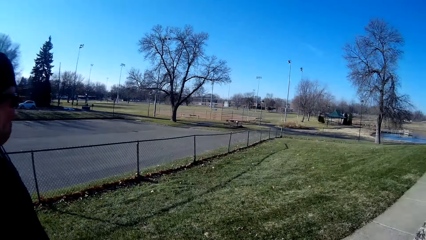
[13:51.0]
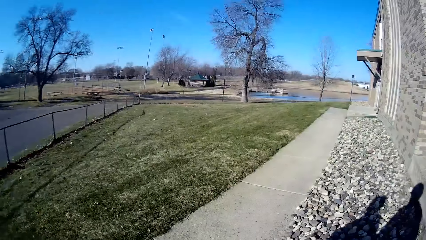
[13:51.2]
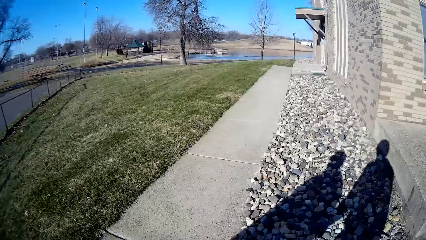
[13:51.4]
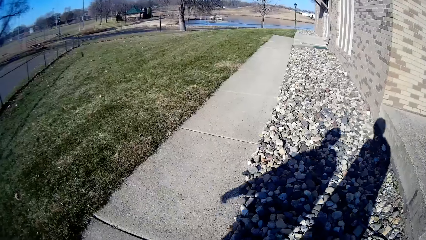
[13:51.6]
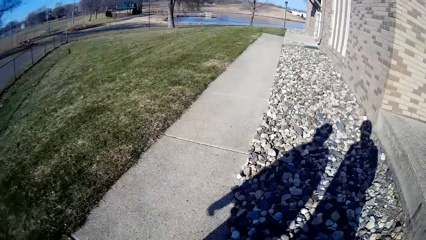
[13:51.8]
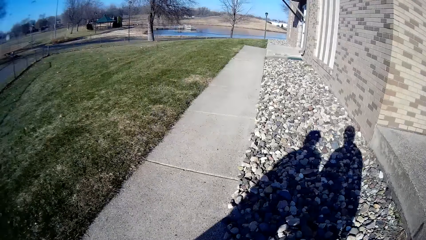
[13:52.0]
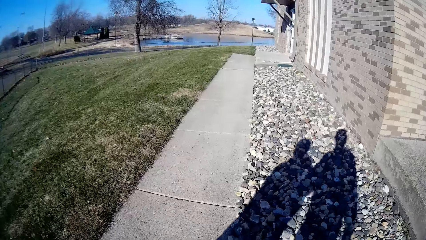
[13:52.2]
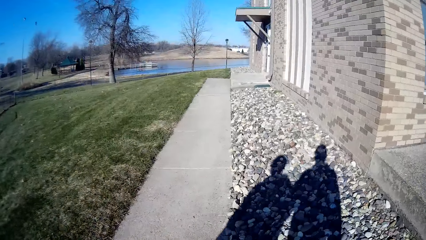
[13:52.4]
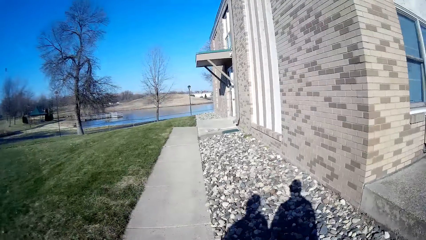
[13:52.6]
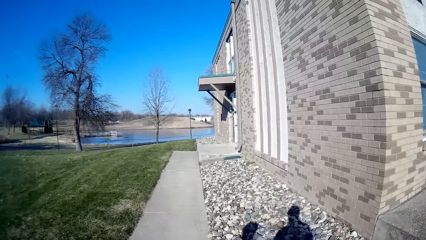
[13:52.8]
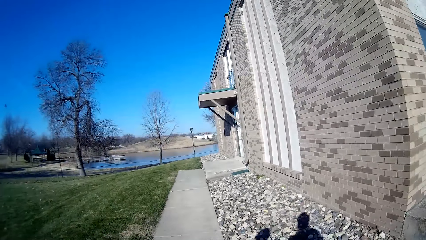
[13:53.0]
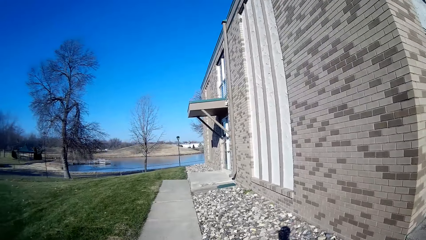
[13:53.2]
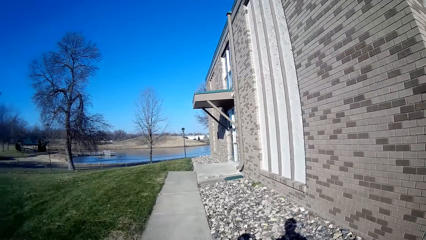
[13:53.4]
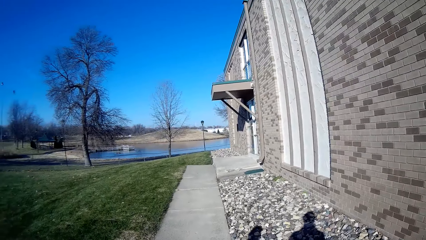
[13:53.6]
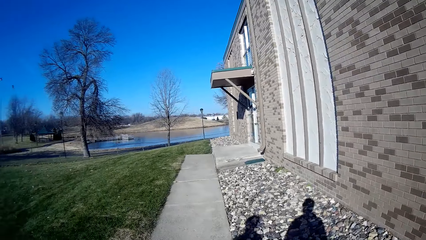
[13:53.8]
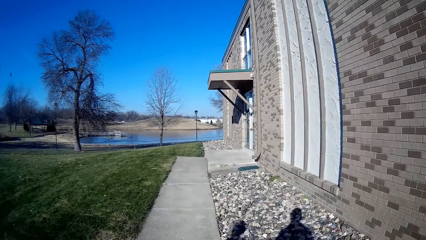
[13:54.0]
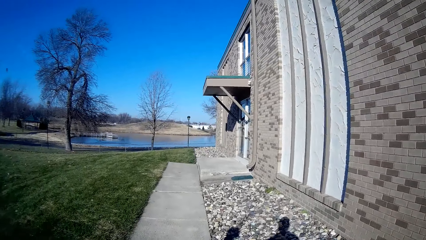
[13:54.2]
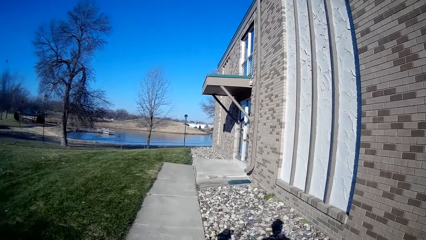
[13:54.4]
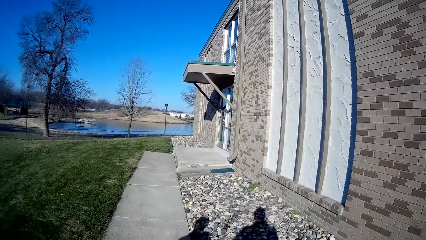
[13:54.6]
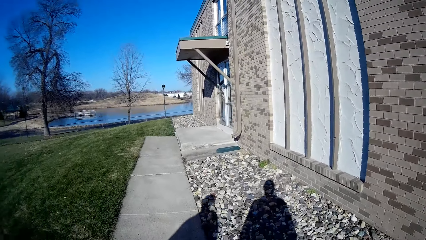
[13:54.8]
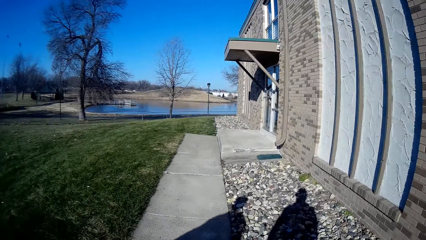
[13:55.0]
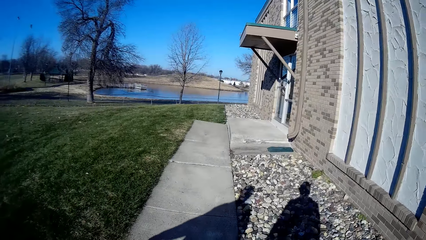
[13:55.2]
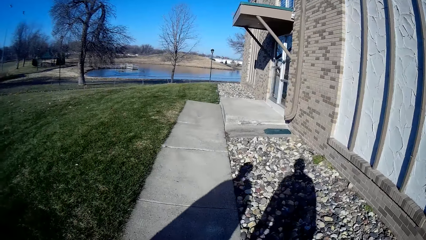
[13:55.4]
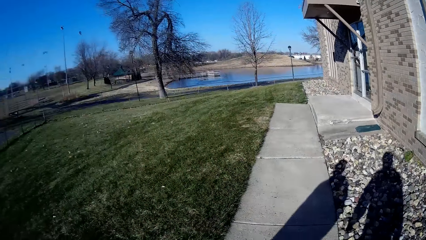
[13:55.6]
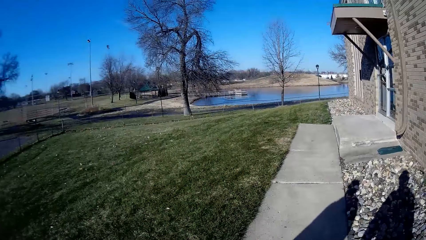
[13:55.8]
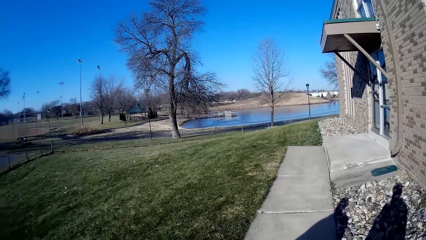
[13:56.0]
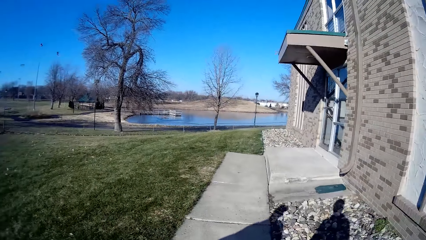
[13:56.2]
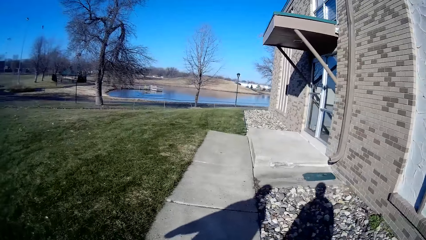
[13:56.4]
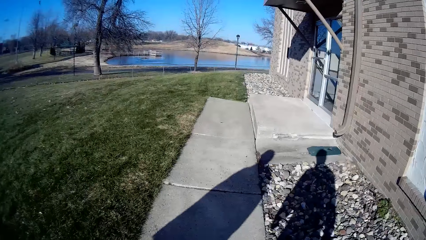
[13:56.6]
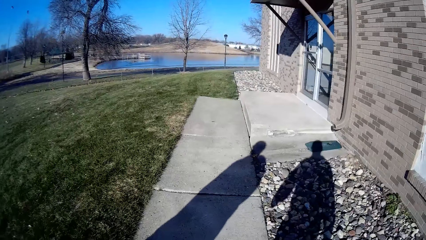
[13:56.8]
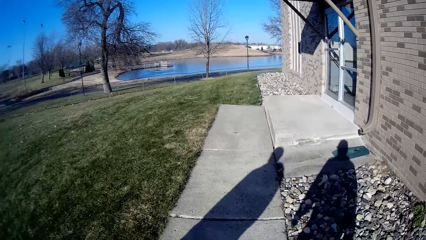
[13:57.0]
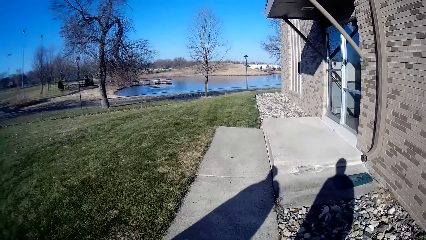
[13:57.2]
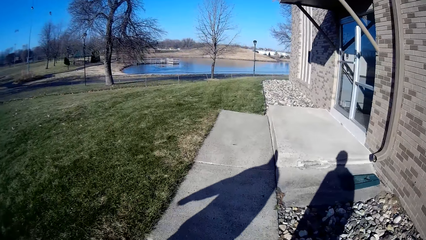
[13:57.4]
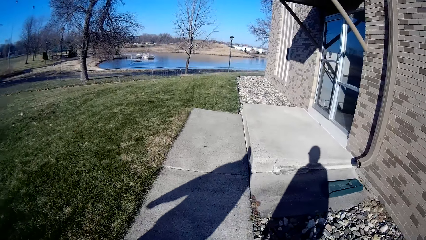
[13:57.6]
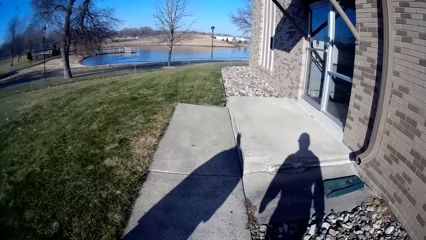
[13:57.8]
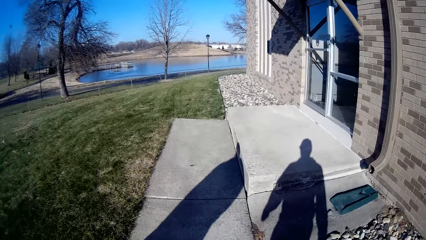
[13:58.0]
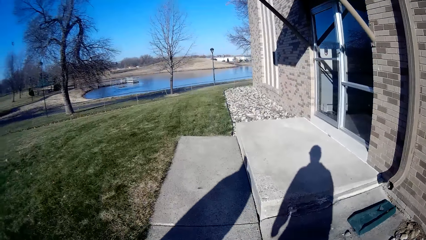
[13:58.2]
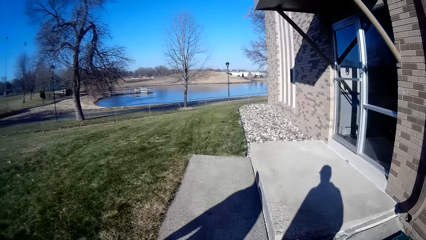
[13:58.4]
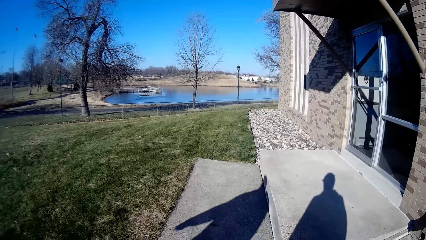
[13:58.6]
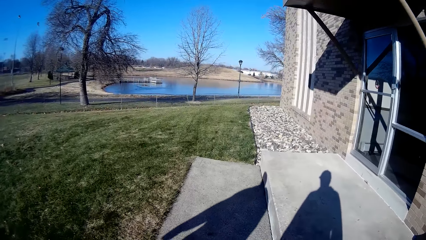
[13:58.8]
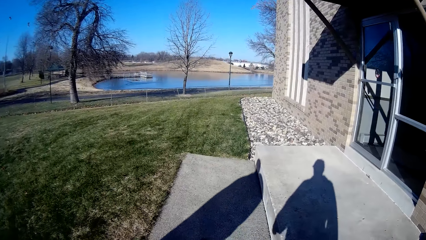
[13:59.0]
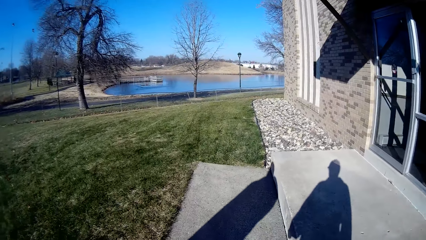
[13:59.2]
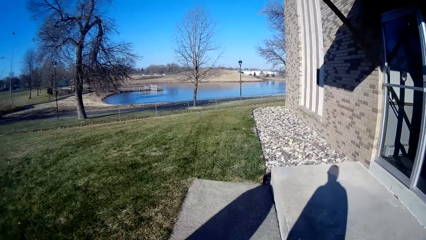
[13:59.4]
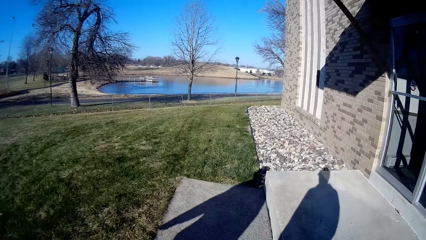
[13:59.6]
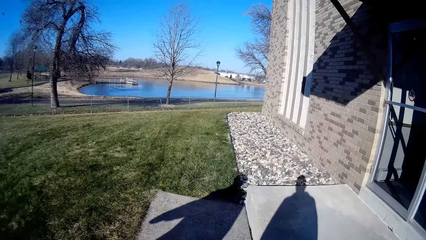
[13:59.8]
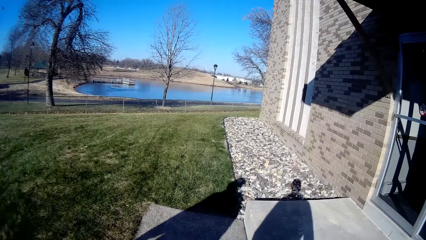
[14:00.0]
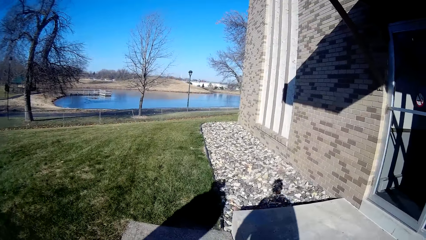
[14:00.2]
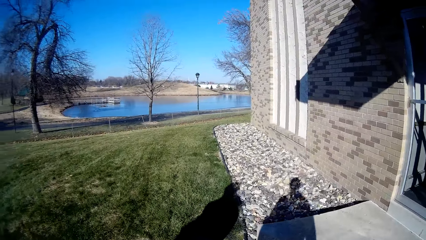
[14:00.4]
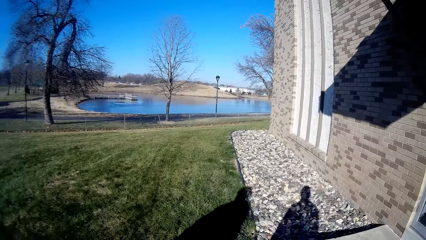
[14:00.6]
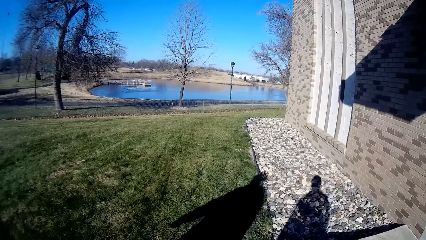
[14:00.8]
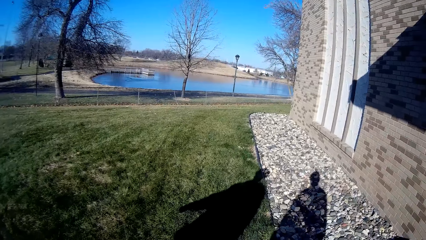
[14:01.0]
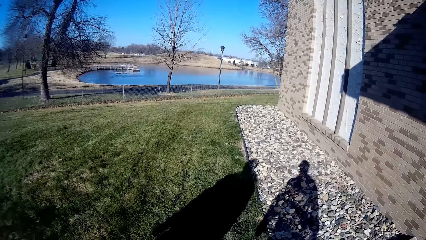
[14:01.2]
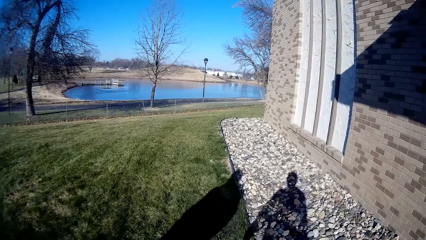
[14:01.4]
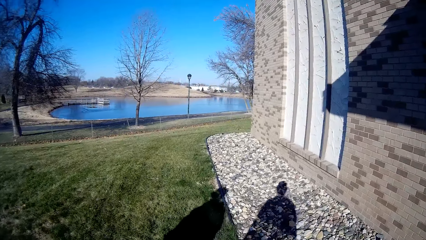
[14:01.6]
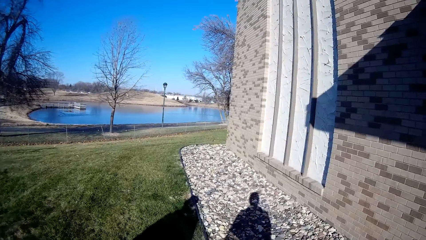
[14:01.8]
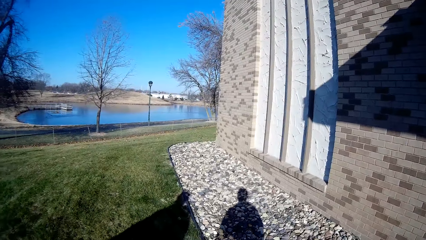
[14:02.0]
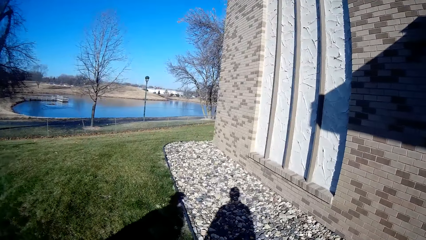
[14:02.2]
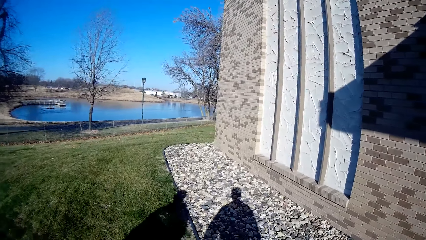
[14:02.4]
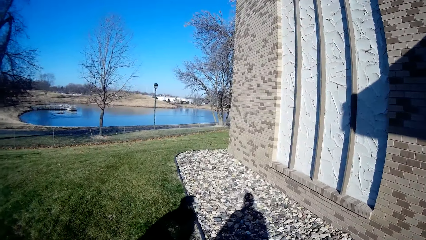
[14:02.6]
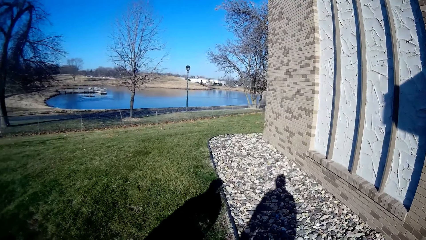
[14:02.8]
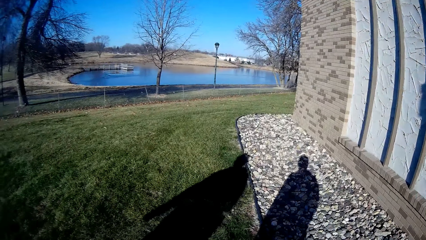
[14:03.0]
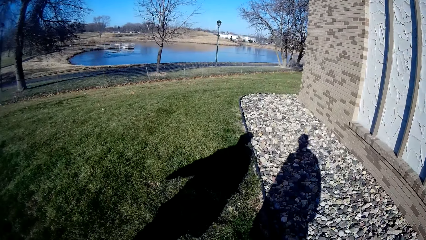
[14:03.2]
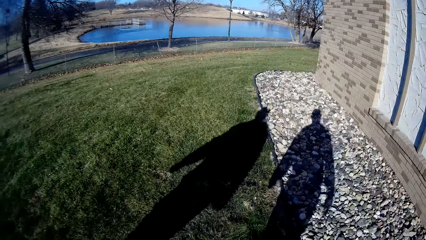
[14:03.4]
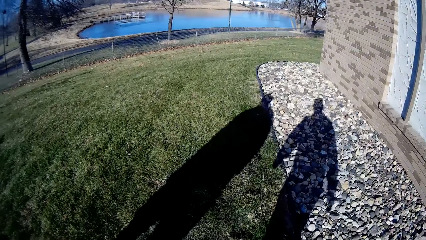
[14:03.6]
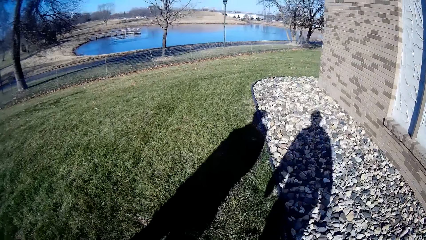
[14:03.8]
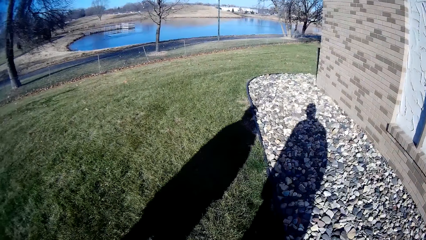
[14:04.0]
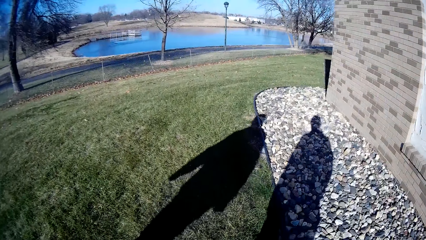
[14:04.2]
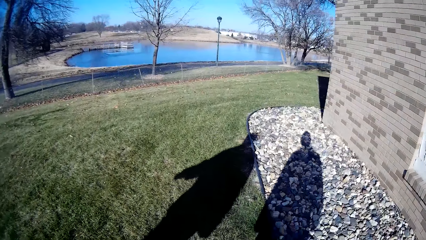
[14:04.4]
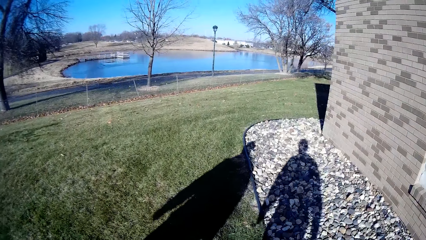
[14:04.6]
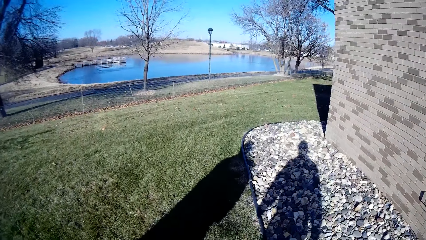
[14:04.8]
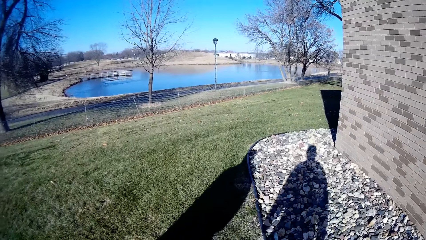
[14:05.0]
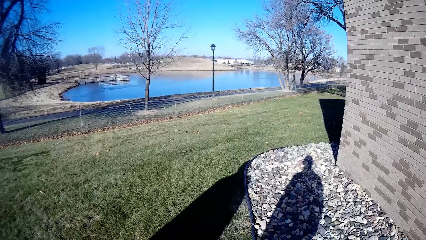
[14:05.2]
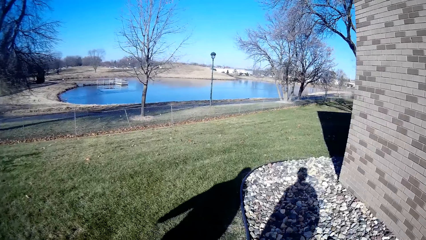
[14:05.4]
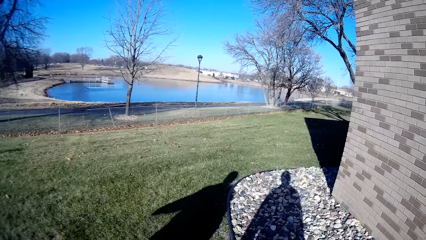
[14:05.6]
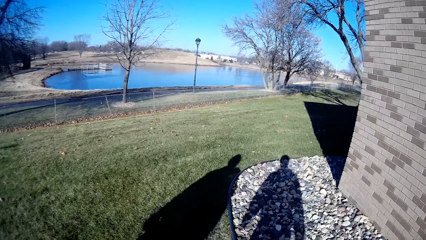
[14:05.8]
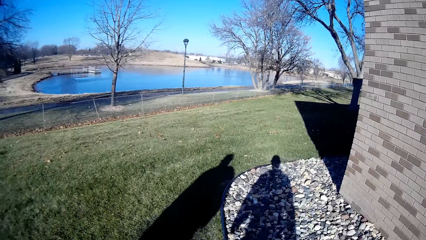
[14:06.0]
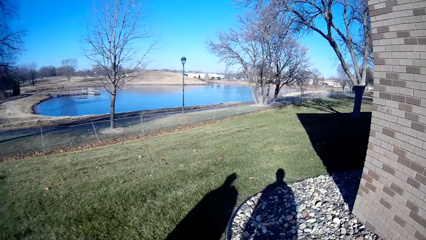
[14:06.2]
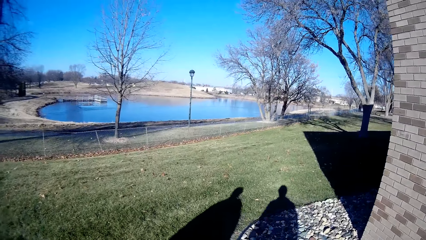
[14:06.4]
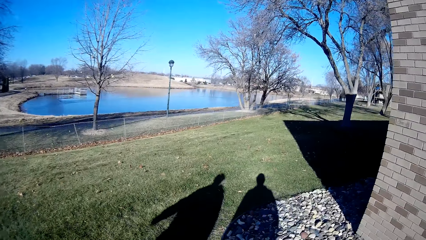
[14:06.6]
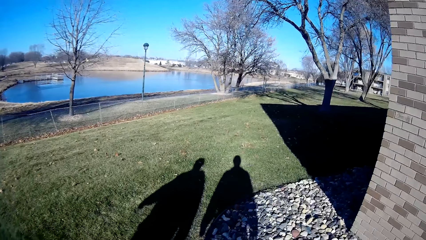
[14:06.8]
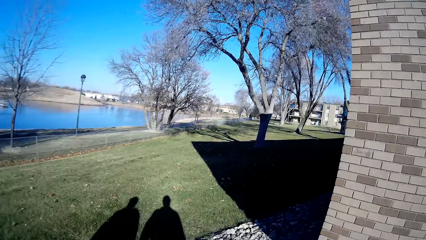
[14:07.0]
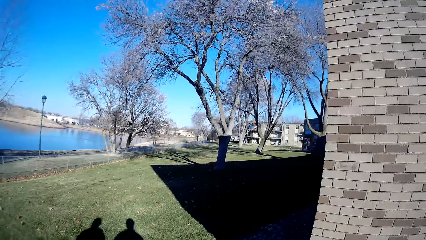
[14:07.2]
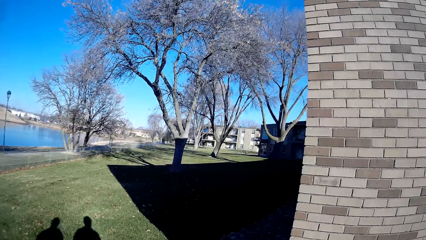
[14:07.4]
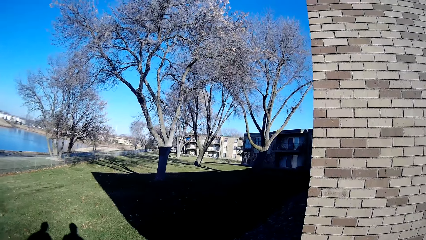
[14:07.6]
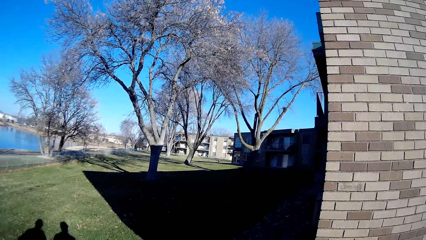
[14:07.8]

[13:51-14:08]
The camera wearer looks at a person. They walk on the path with the person.
